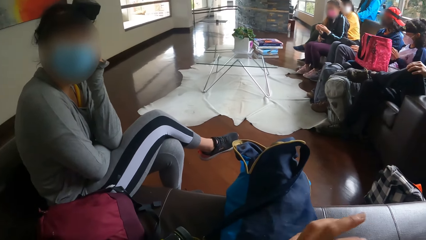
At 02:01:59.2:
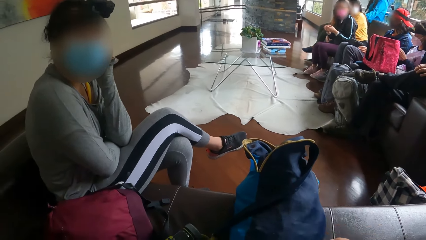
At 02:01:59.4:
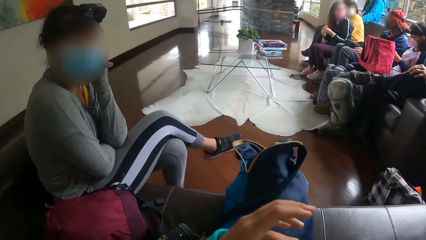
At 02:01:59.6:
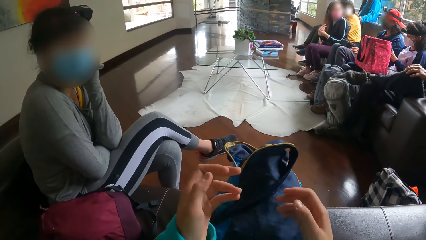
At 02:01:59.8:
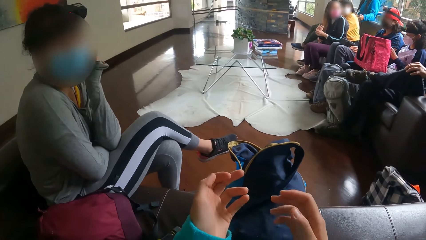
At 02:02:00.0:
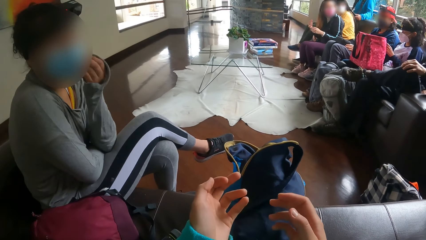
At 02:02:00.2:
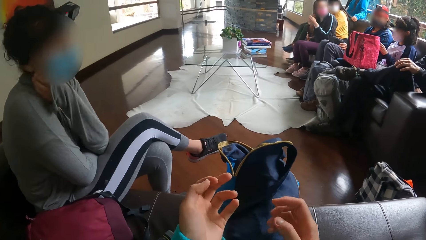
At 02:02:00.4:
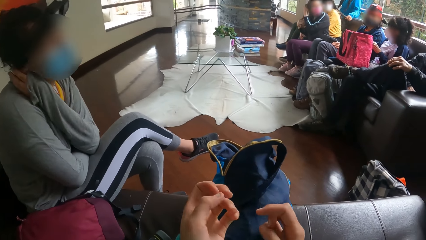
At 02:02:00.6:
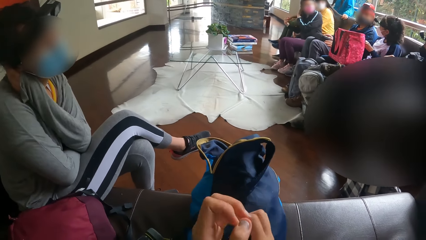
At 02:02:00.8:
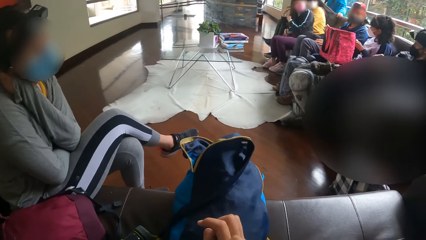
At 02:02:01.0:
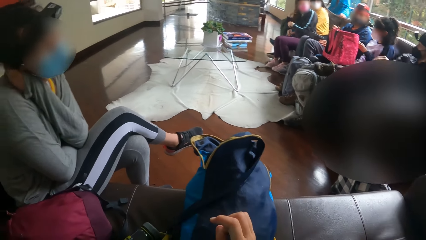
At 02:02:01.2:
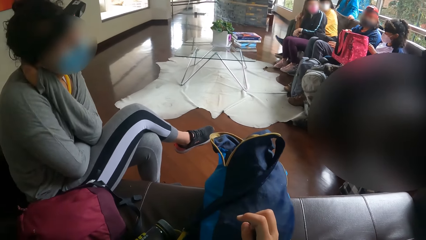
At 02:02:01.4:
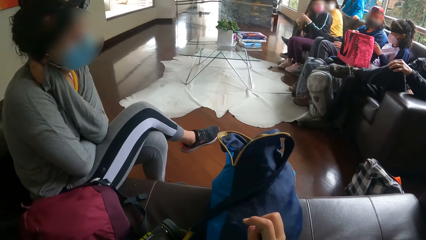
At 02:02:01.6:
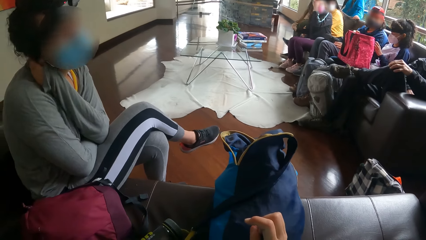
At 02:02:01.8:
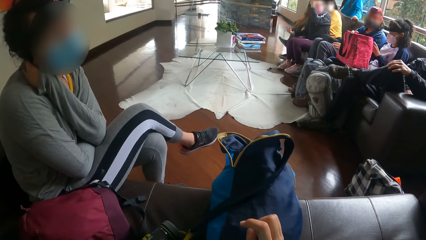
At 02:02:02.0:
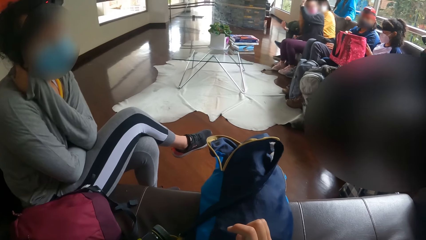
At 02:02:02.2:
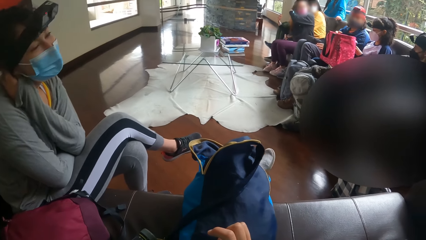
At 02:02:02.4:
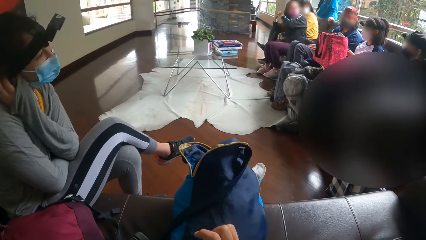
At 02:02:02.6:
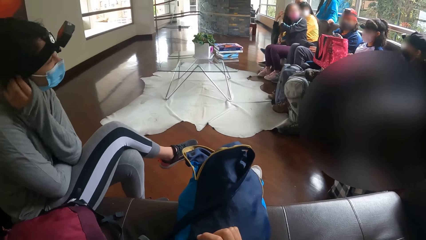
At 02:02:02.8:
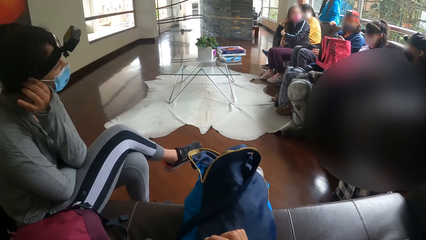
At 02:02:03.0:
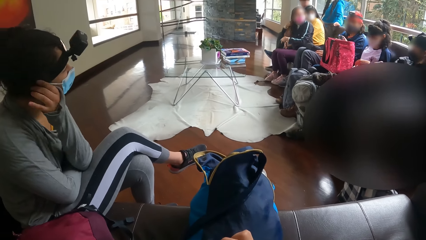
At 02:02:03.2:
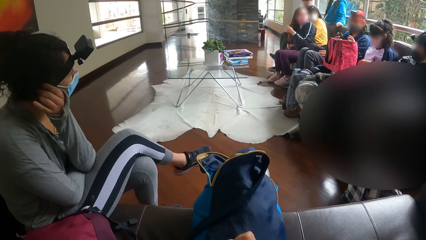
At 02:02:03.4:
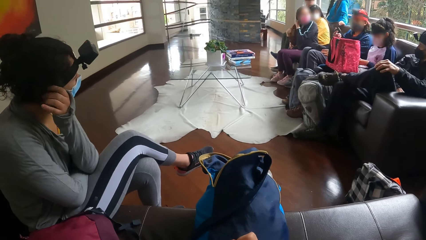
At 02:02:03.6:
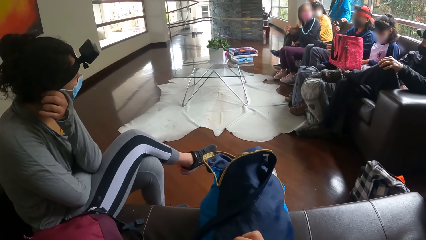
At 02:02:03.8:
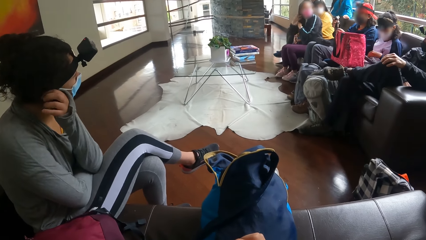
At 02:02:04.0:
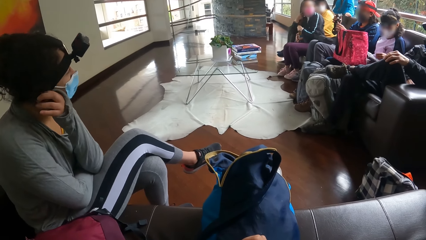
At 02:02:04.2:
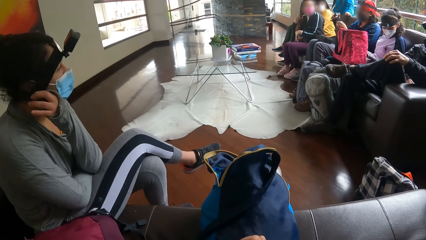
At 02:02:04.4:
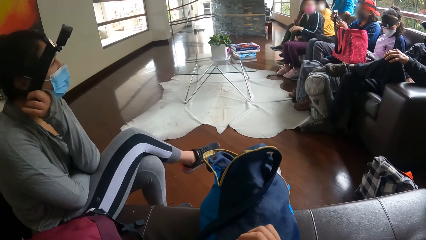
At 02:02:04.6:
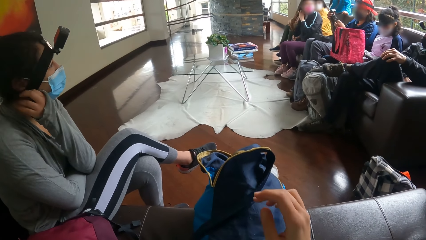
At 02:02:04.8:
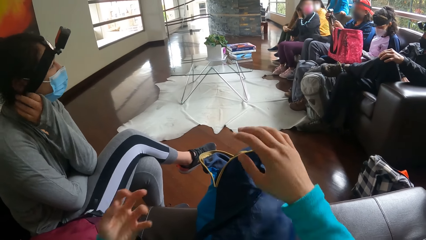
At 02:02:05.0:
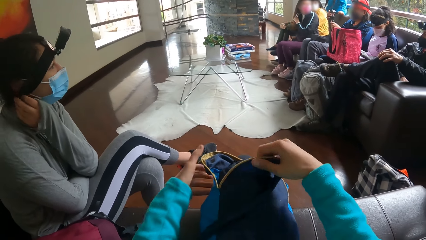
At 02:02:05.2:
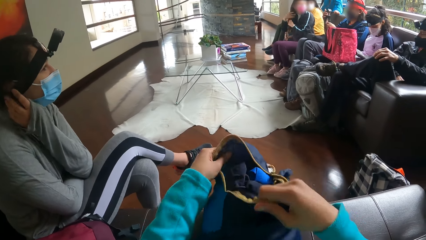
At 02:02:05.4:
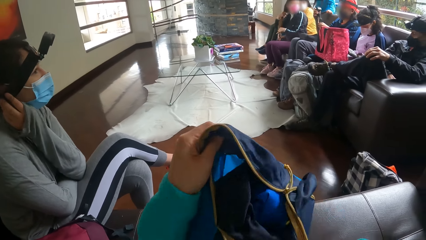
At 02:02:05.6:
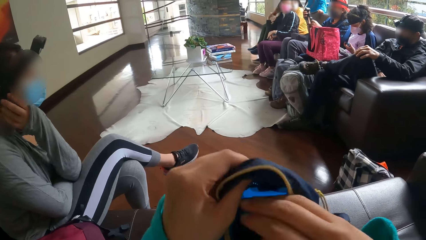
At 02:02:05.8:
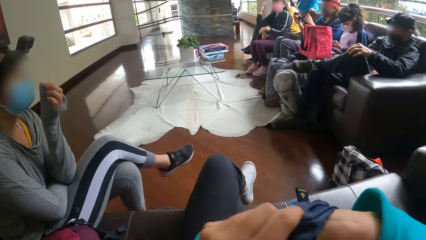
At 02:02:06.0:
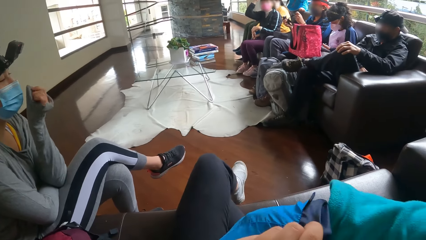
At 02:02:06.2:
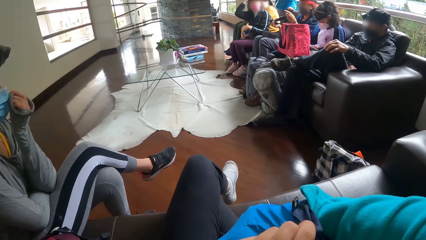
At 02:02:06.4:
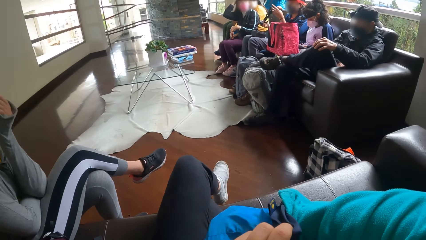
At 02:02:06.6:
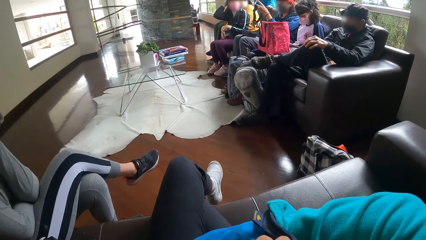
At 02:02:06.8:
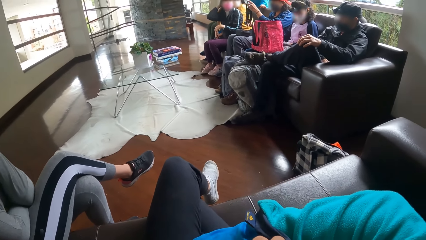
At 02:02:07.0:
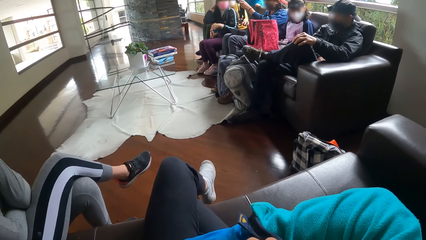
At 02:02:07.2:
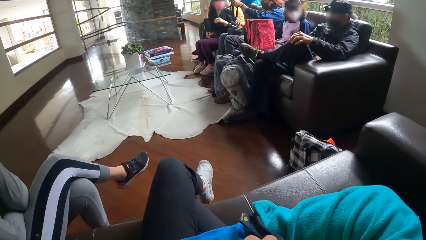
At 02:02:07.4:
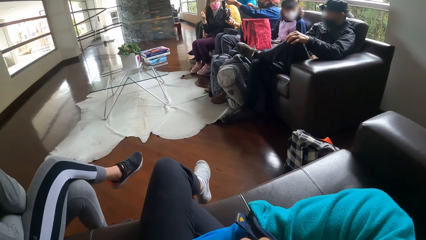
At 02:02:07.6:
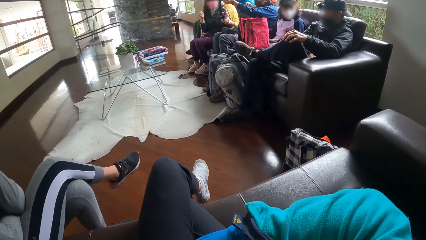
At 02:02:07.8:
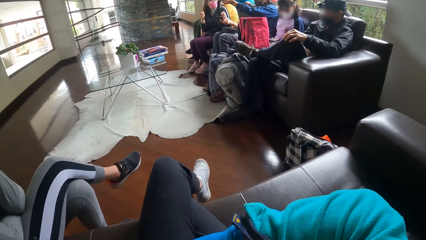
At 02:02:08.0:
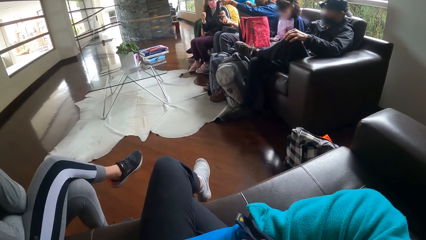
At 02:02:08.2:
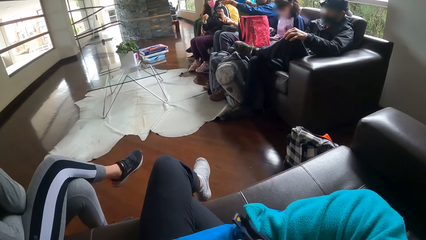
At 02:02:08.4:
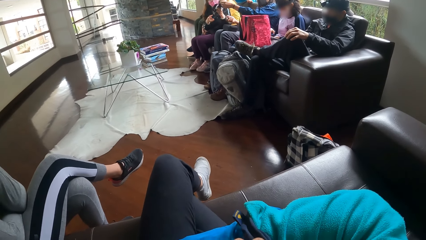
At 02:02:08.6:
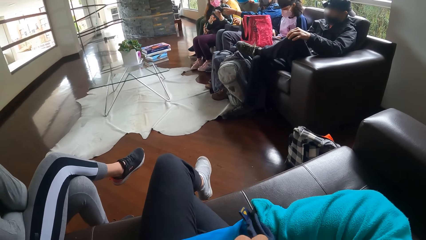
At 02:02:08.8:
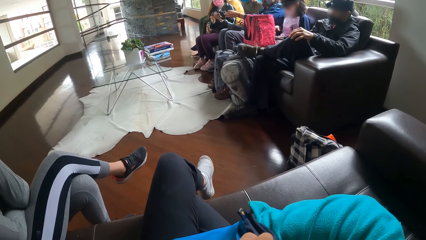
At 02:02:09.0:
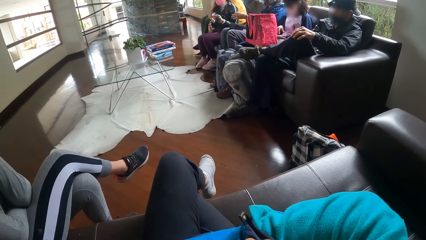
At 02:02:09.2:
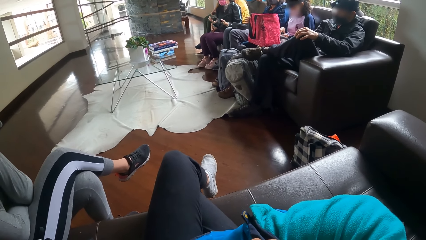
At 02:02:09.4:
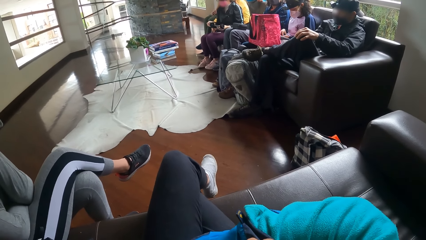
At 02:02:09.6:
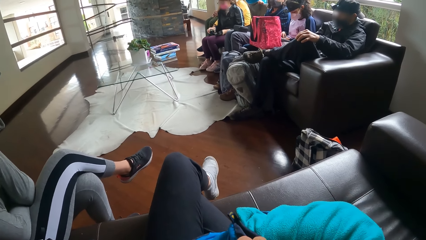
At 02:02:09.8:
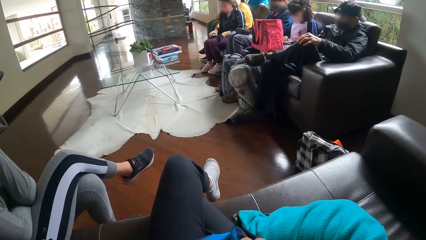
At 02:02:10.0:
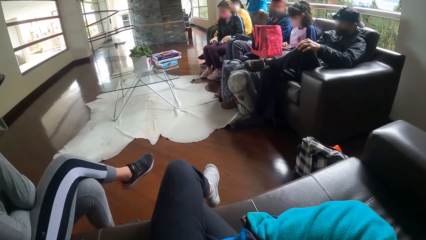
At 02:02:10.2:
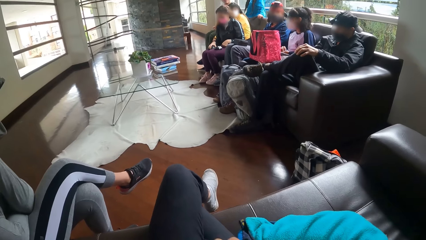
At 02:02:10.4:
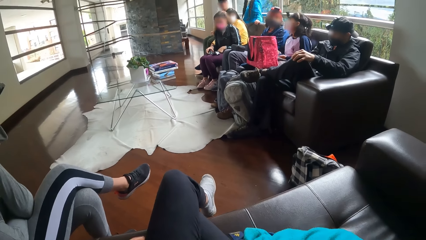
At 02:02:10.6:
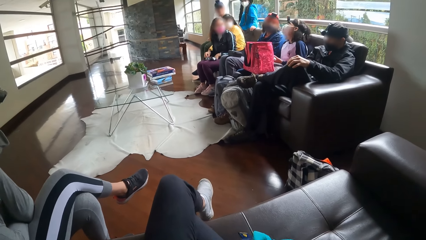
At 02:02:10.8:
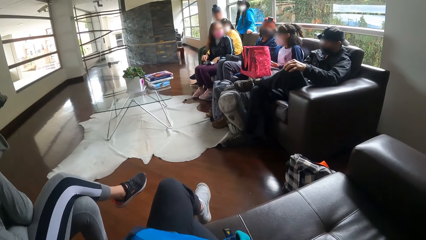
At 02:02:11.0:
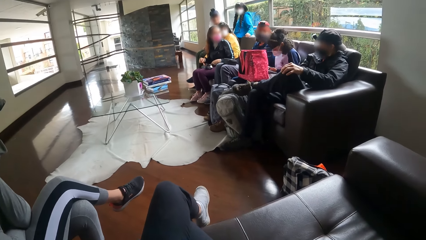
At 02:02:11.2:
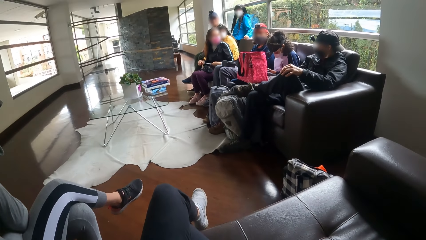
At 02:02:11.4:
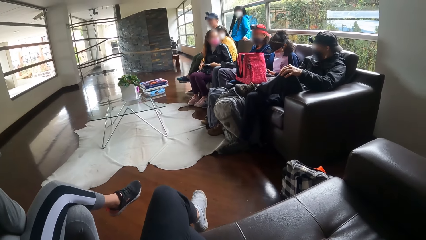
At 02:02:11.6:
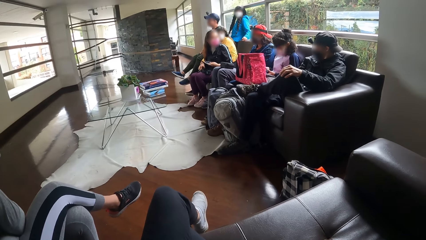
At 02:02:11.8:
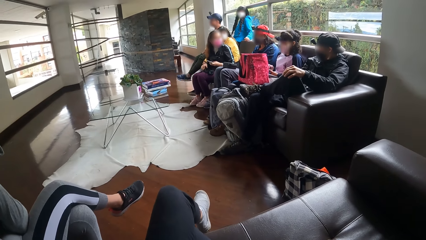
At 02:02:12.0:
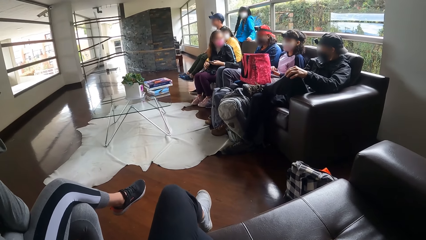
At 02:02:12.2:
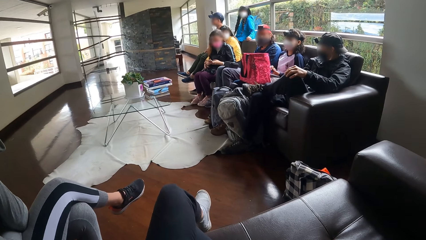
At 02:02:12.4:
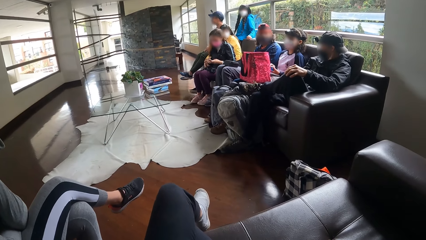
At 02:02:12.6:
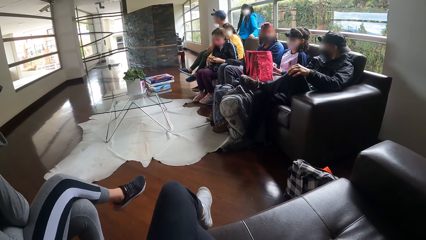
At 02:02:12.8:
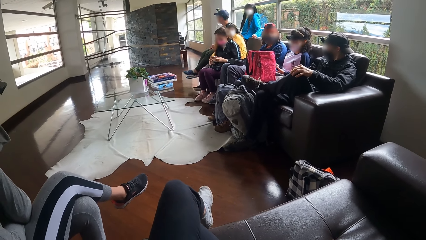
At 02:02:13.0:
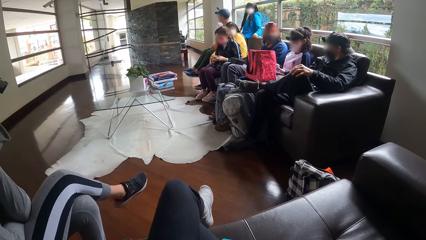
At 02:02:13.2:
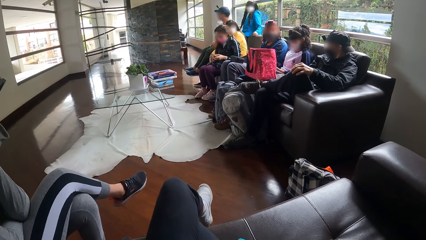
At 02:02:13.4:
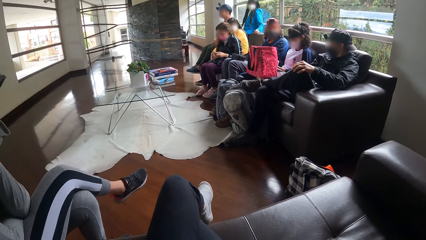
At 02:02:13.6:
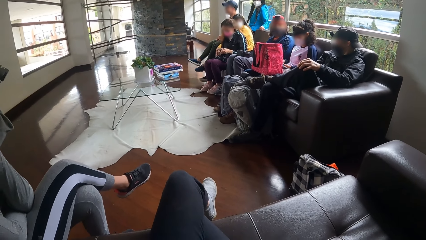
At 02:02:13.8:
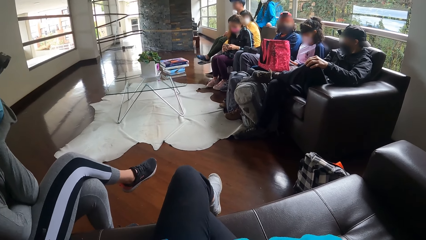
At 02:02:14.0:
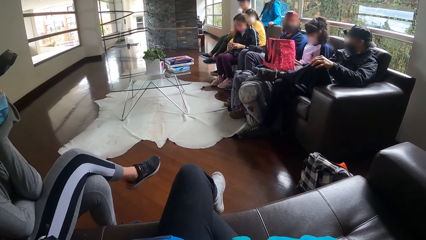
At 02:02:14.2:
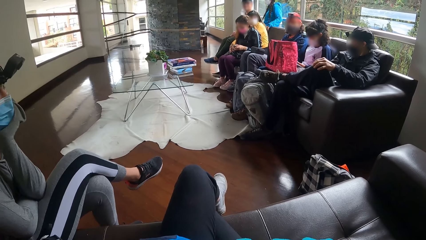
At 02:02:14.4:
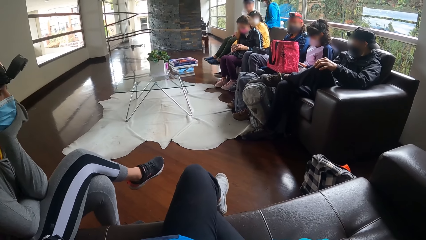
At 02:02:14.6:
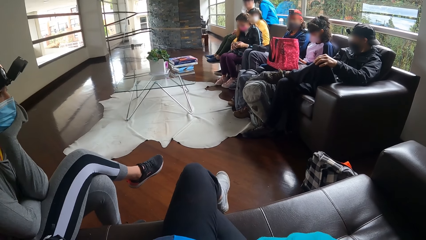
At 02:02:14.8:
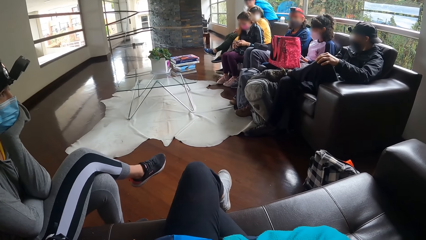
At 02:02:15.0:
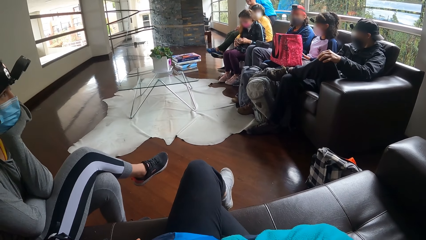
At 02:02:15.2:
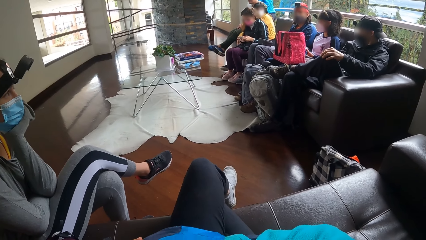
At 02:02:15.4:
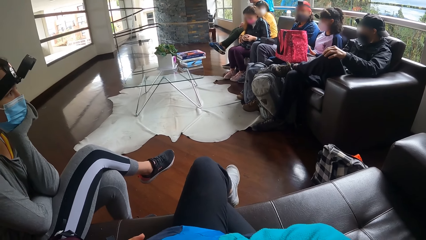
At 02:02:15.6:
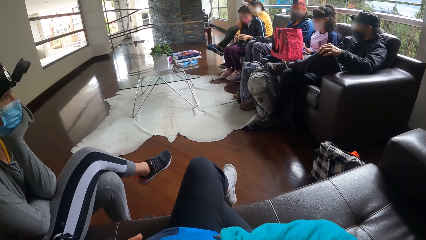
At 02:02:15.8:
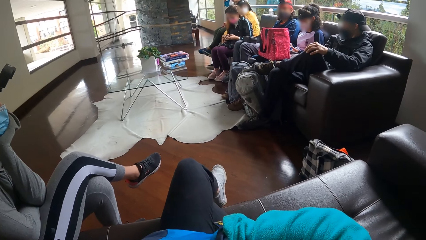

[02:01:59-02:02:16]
A woman touches her ear. The woman adjusts a camera strap on her head with her left hand. The camera wearer adjusts a bag on her thigh with both hands. She shuffles through the bag on her thigh with her right hand. The woman places her left hand on her mouth.
